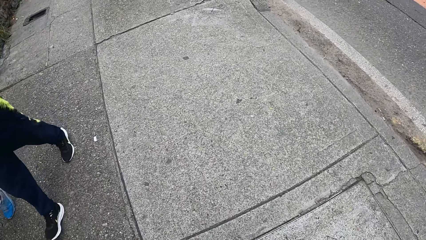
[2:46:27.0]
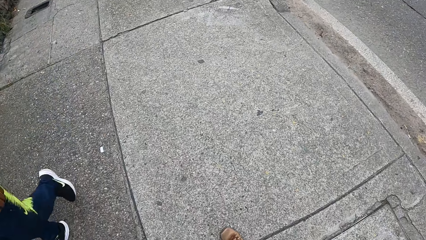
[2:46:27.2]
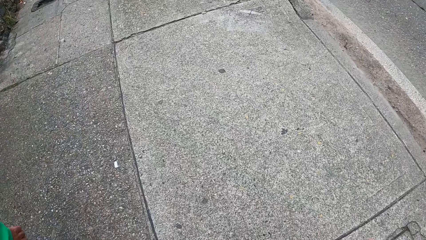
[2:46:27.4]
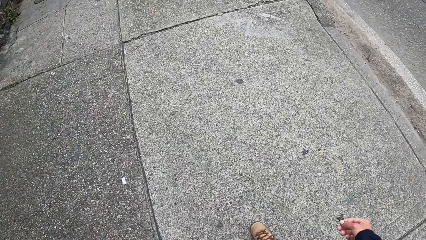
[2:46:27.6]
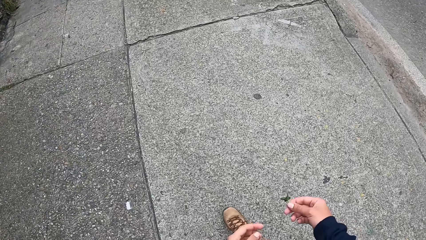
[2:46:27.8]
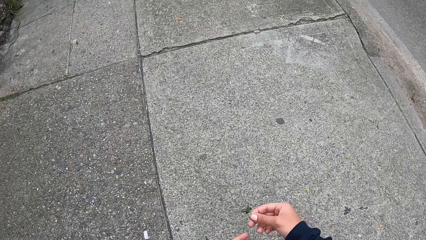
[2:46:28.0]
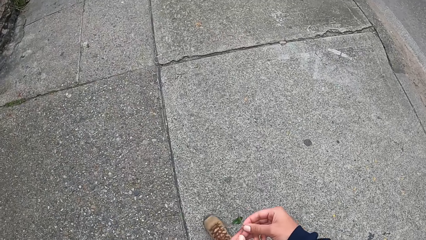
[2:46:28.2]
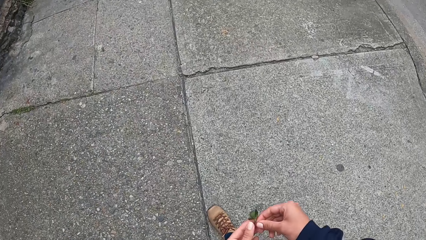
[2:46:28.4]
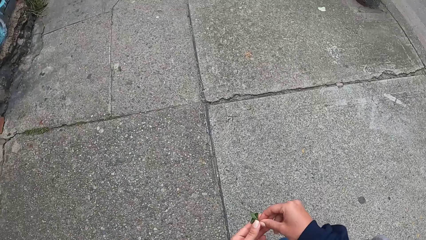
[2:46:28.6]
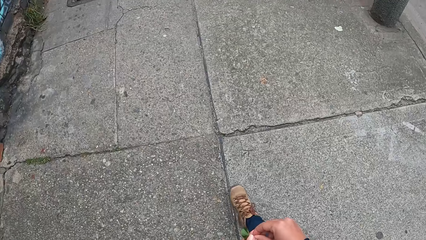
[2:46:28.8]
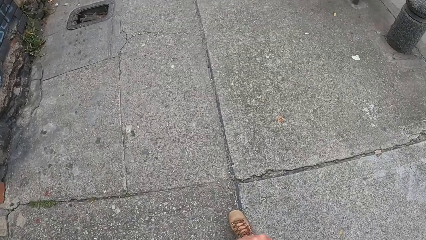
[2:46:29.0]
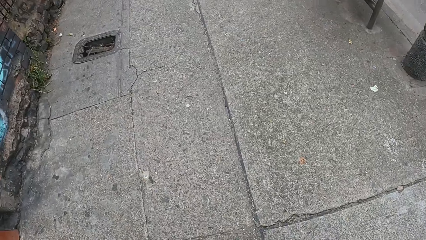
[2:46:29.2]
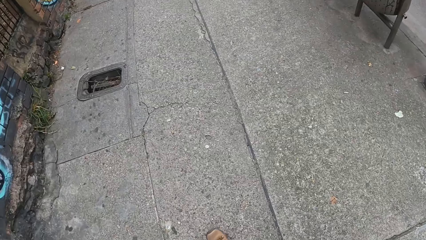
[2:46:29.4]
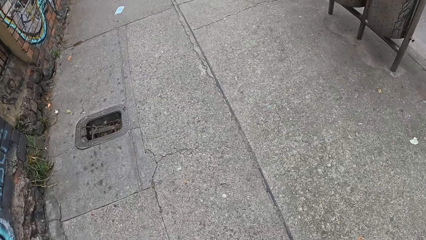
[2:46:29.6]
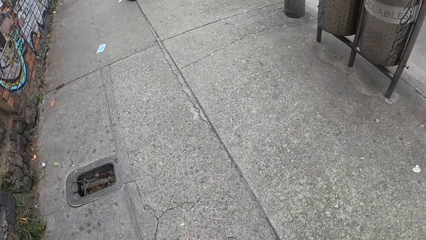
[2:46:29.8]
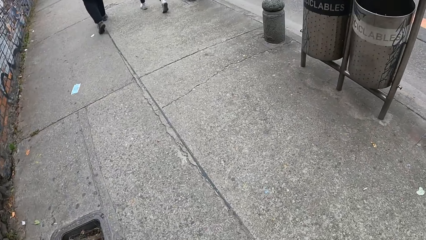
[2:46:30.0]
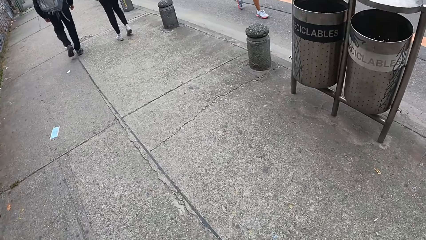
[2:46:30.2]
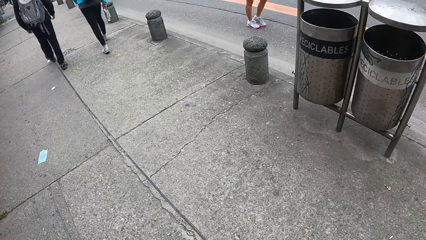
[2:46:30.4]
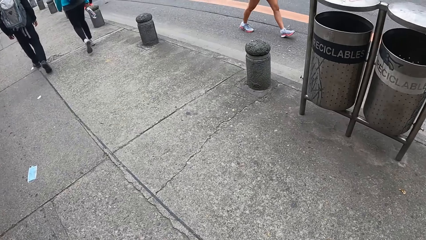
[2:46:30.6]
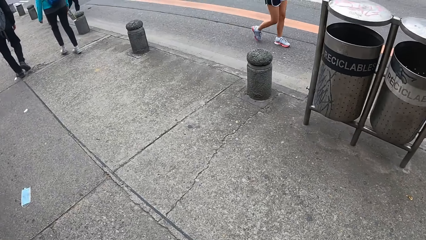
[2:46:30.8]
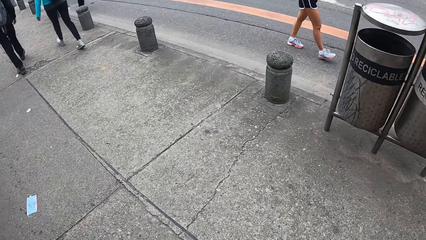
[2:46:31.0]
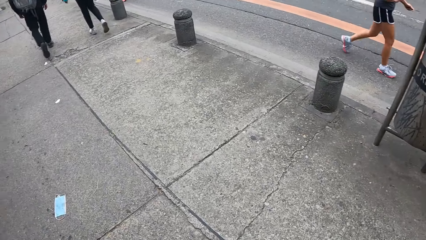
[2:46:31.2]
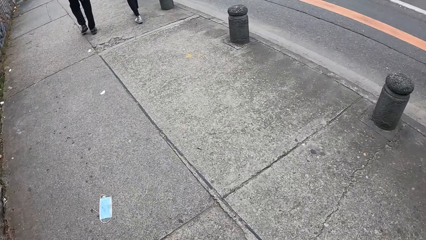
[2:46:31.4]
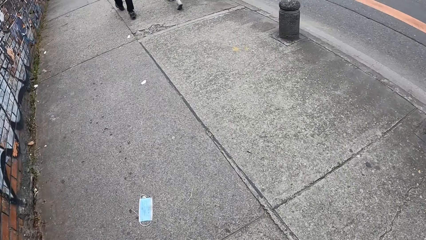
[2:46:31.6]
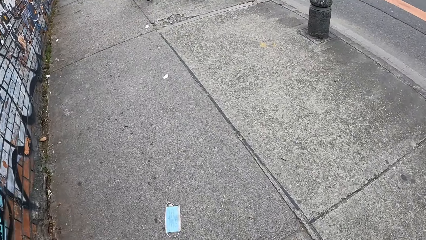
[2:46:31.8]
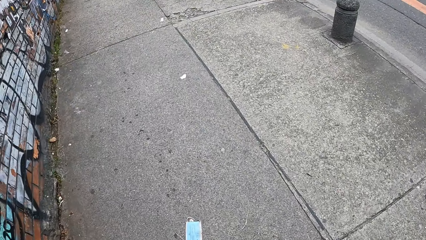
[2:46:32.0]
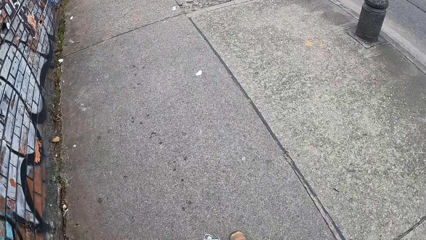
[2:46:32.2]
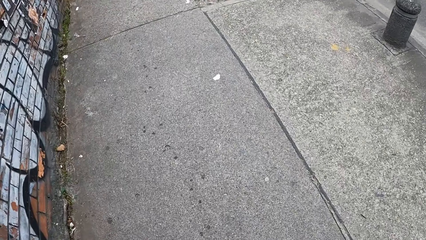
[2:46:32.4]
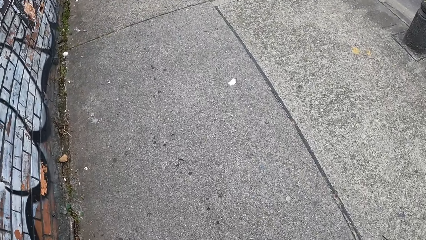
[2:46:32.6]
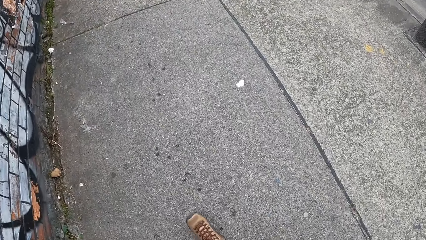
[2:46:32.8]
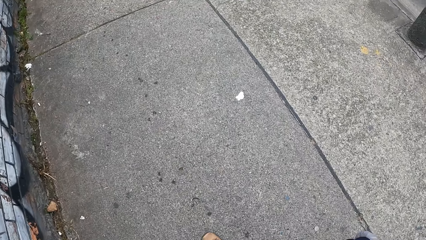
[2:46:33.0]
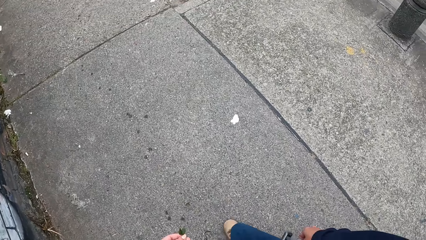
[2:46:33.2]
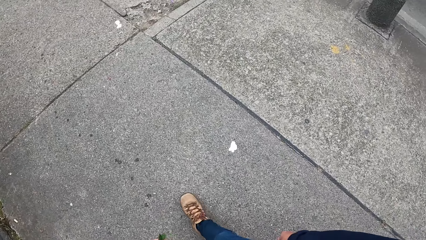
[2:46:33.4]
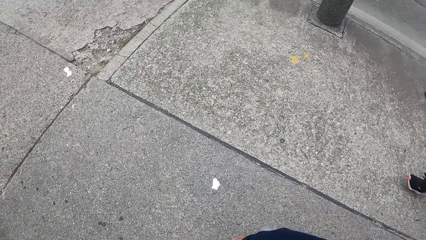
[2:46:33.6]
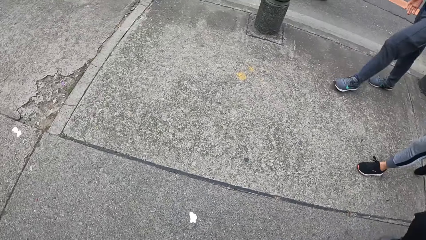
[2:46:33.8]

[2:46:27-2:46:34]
The camera wearer passes the cloverleaf in his right hand to his left hand.

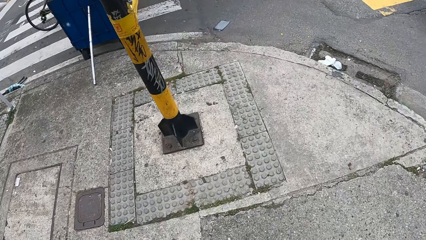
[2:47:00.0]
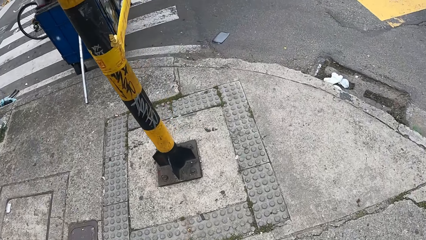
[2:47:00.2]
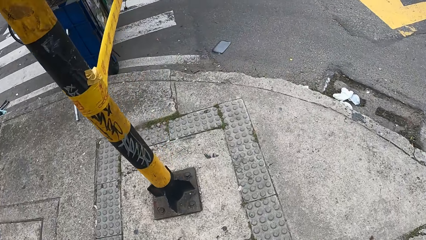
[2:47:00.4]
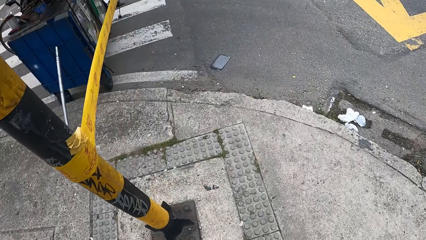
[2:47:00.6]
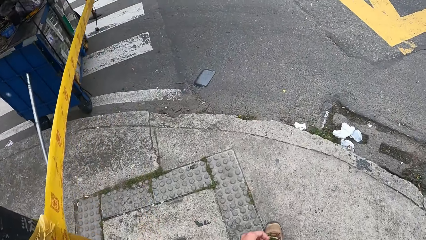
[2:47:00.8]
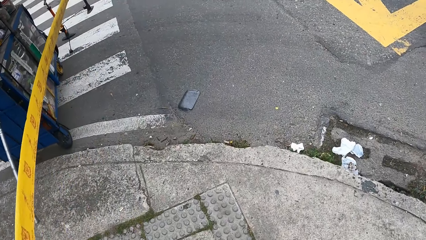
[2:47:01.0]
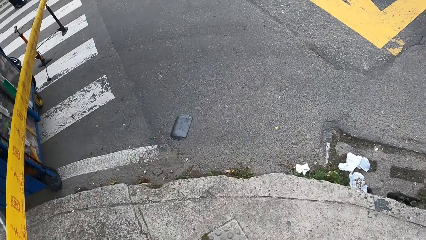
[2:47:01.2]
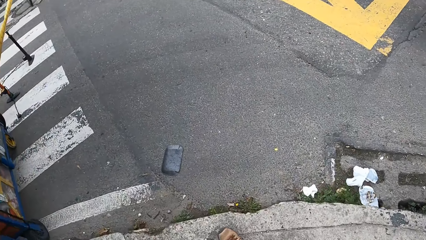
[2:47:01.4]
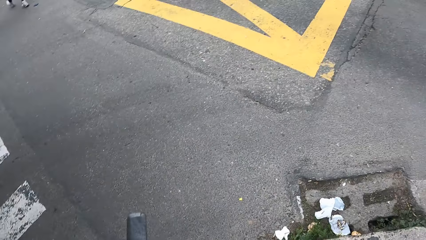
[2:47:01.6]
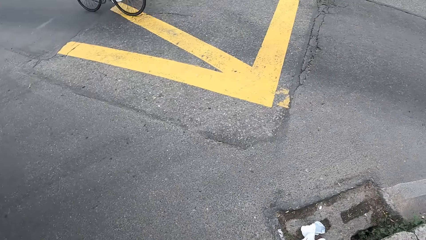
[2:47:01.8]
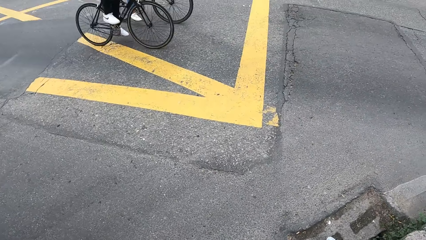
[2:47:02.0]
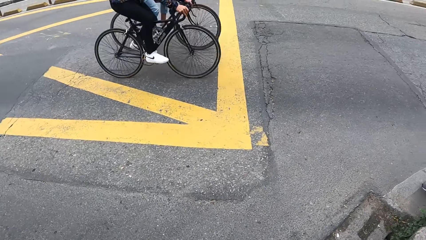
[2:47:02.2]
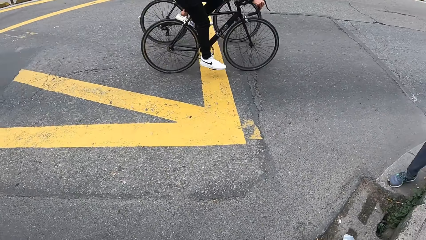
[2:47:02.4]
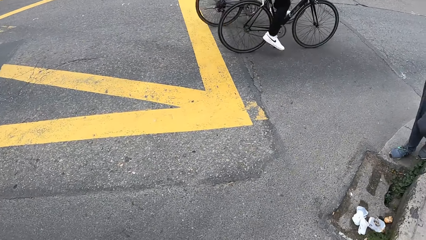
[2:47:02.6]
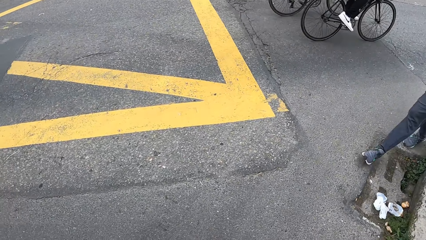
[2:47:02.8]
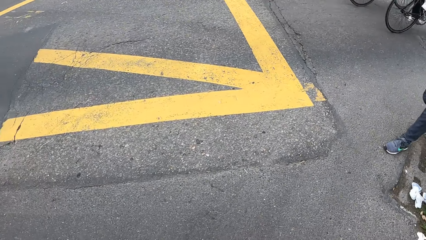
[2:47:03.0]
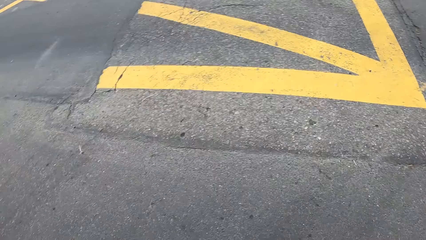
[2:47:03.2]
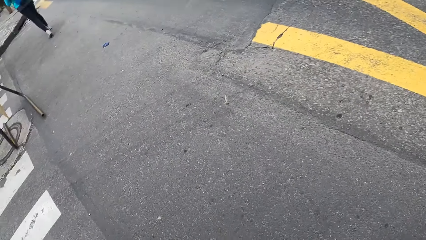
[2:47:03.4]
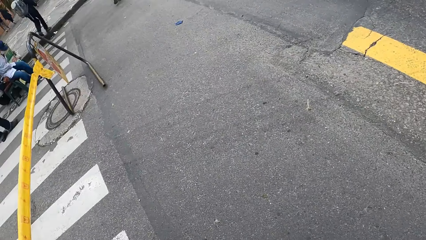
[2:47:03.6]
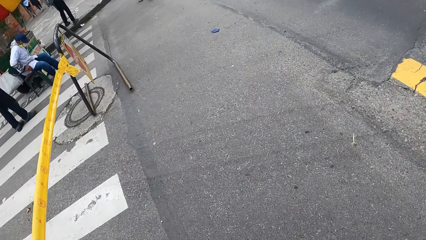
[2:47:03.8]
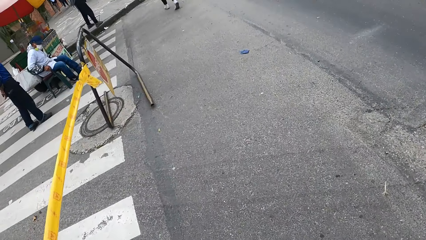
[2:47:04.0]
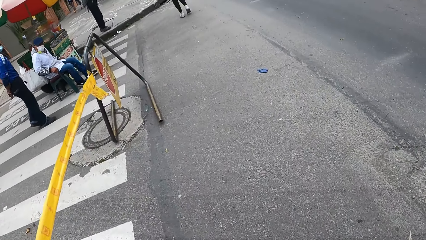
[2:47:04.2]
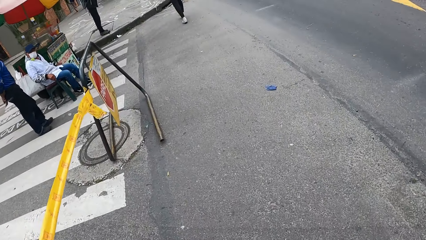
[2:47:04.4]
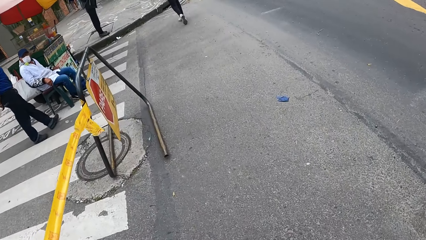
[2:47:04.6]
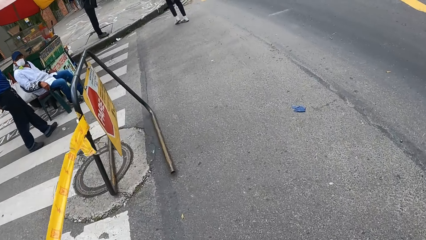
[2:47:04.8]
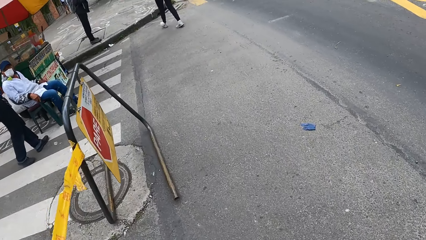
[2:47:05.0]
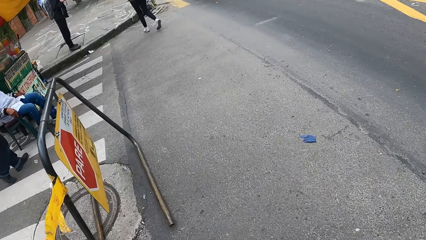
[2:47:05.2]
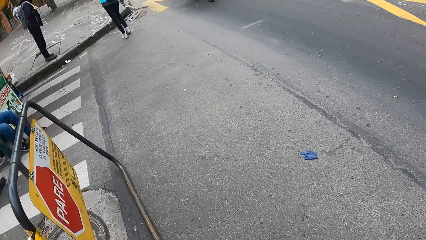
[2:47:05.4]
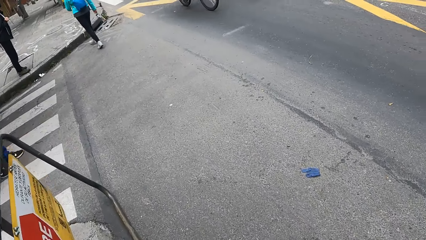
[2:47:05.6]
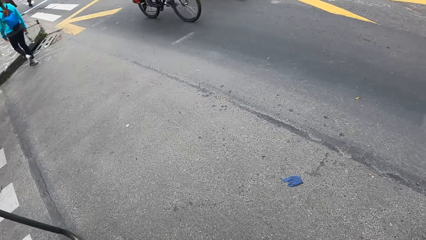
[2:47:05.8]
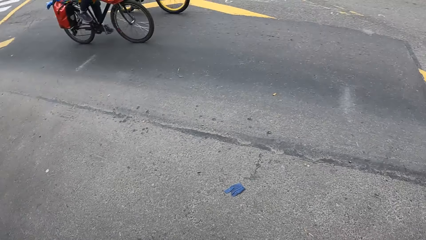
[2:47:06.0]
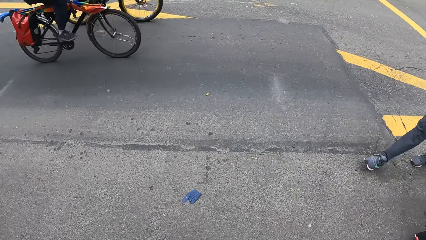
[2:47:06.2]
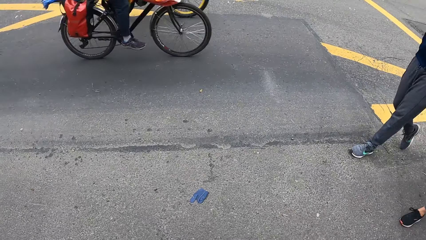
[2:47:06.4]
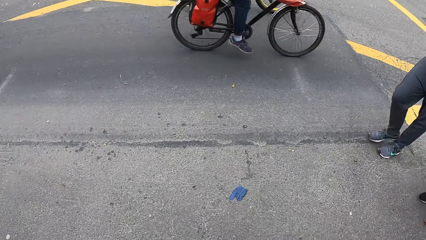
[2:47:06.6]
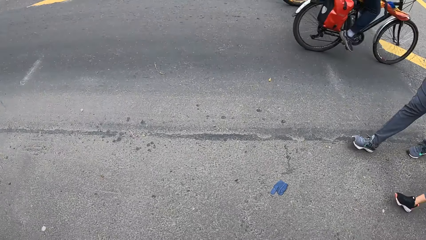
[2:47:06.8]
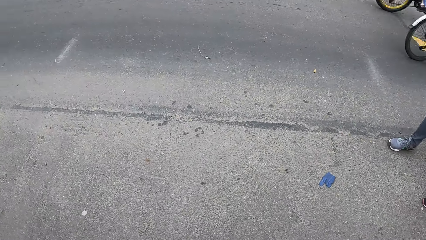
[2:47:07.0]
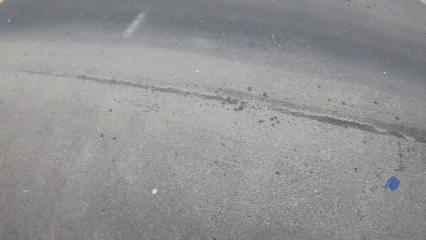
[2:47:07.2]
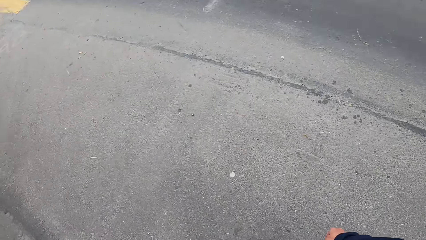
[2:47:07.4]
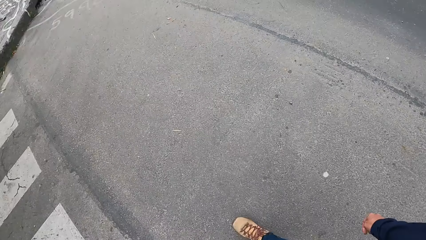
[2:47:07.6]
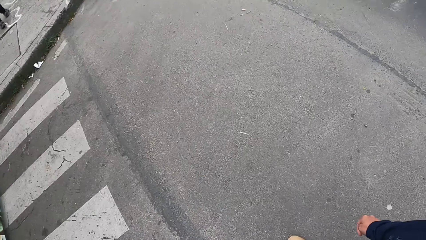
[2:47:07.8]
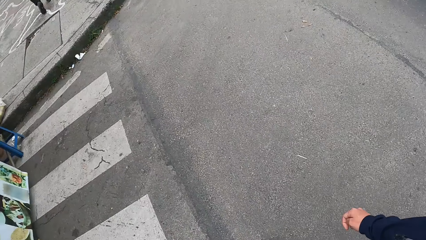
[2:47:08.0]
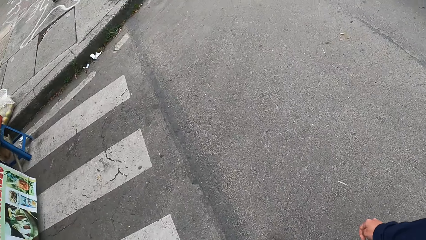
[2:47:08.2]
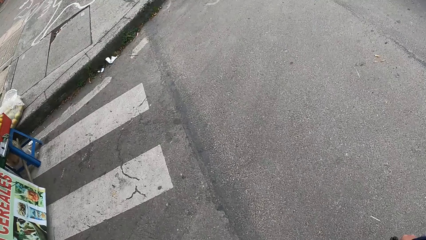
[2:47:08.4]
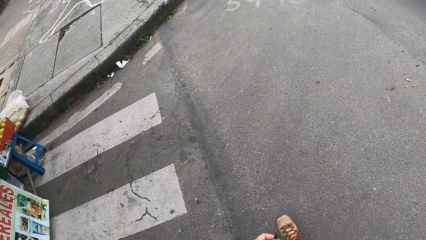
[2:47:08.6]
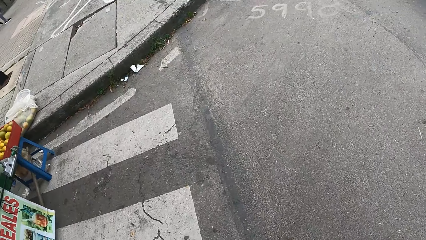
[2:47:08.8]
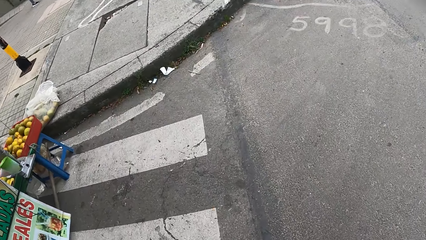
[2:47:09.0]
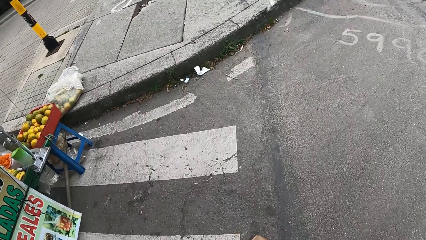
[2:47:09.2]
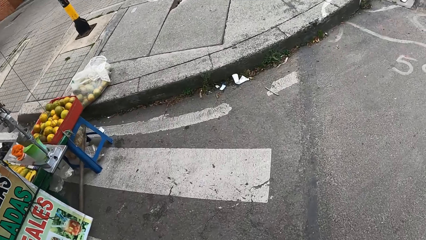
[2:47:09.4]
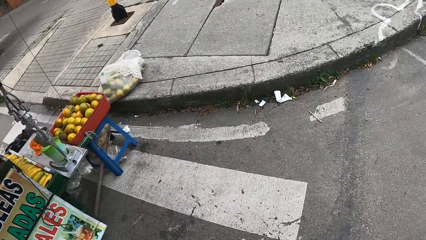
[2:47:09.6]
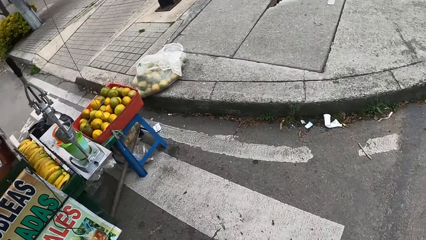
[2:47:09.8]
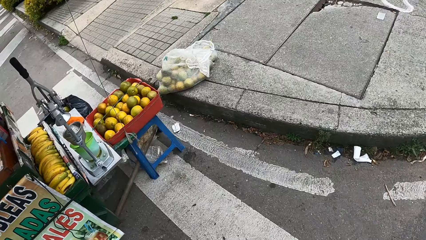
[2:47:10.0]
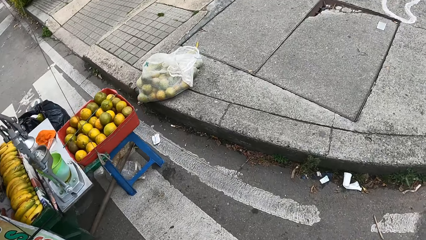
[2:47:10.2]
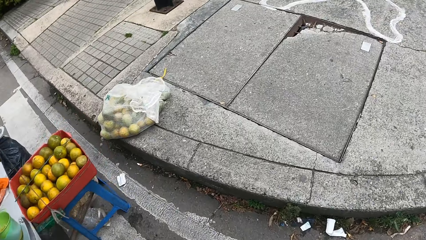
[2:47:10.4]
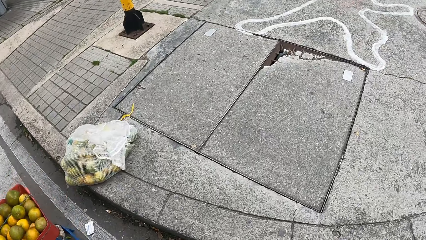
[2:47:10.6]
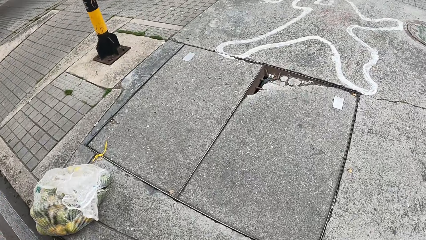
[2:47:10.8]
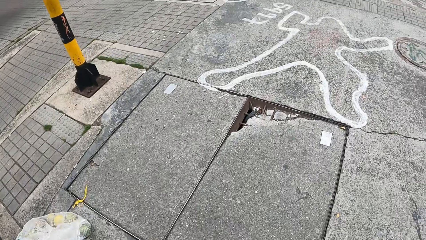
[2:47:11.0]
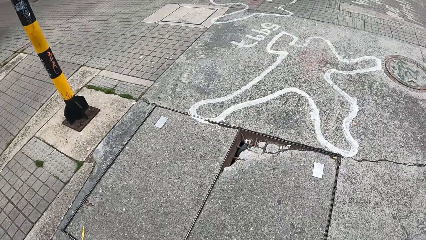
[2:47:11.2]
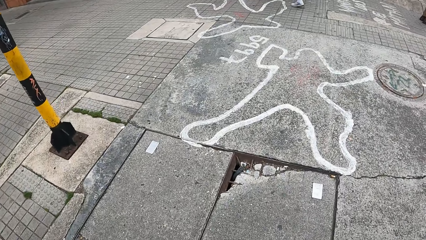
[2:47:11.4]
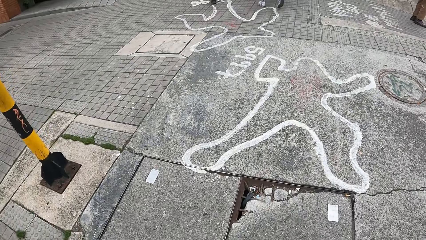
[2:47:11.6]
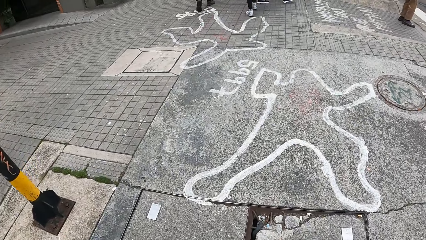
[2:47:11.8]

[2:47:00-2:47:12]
The camera wearer crosses a road. A man crosses the road. A lady crosses the road. The camera wearer walks on a sidewalk.
